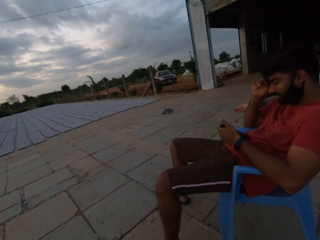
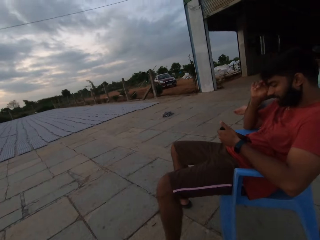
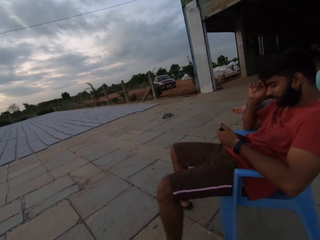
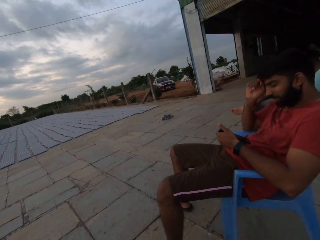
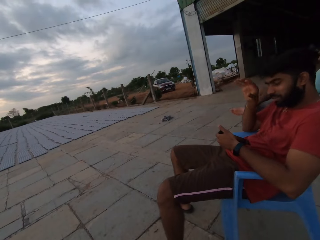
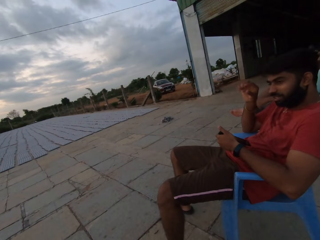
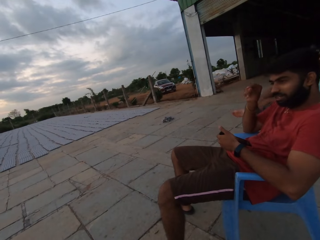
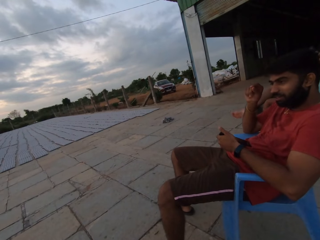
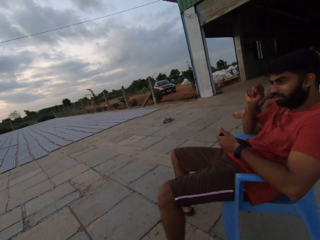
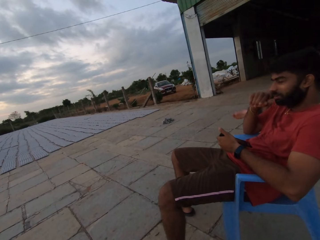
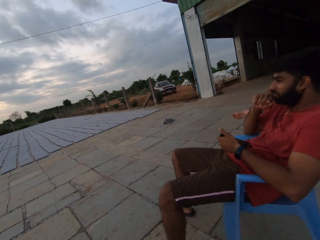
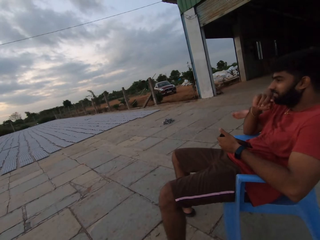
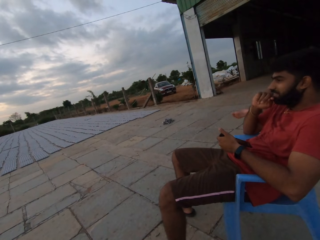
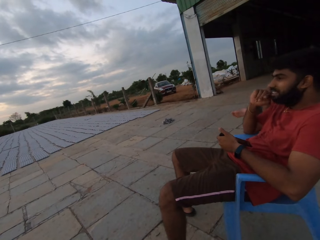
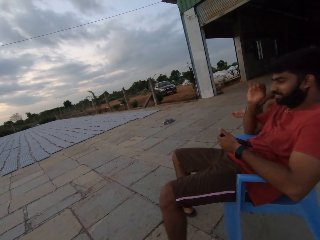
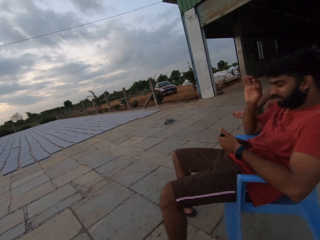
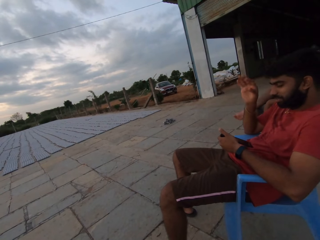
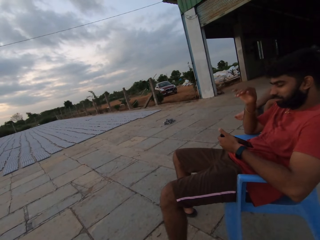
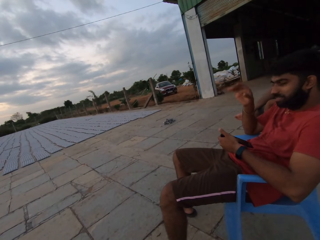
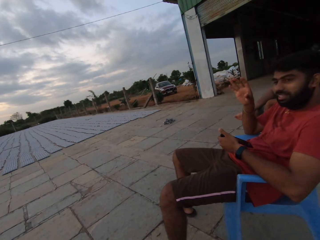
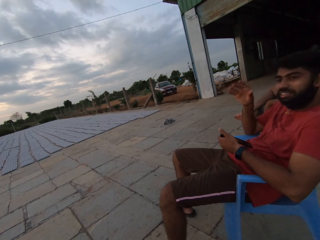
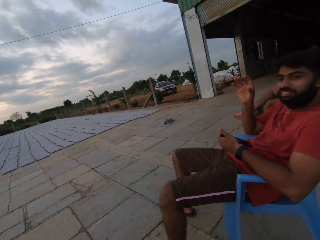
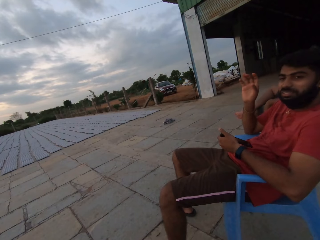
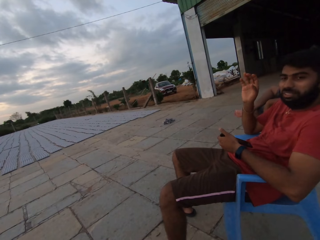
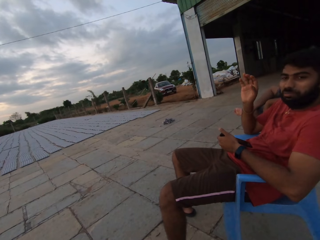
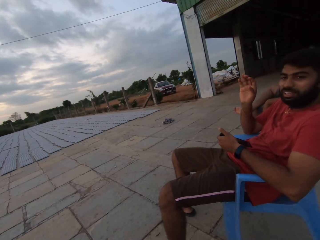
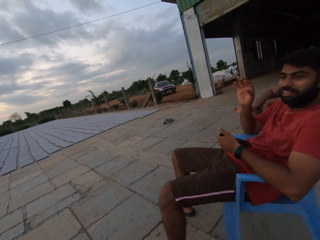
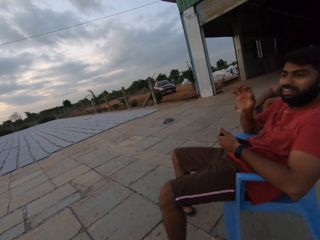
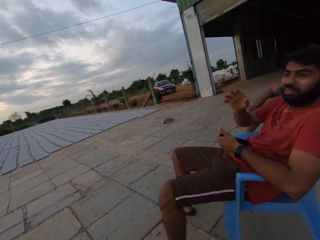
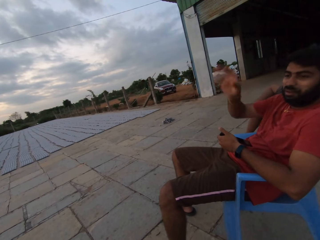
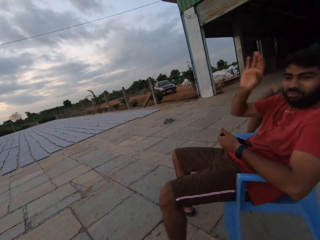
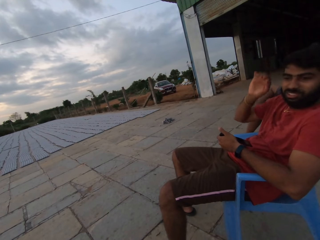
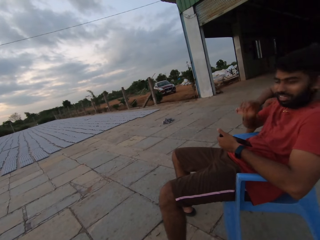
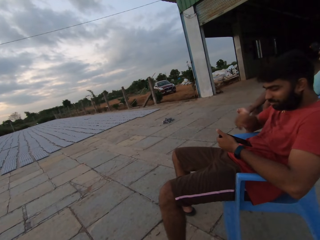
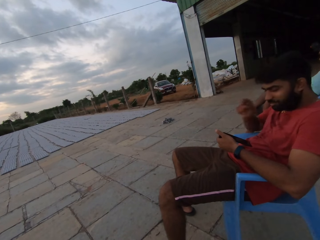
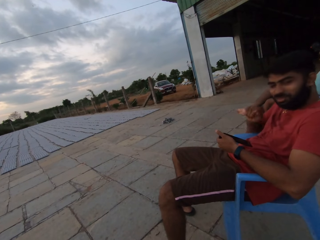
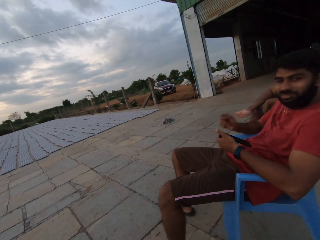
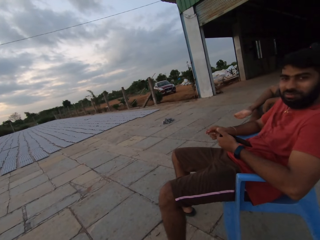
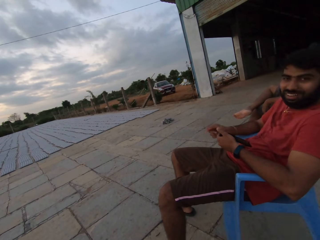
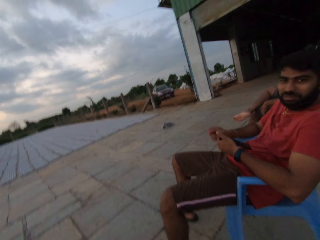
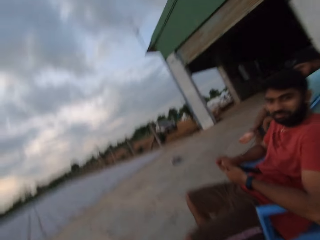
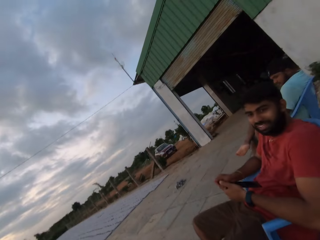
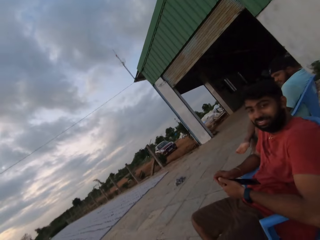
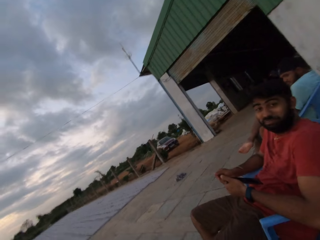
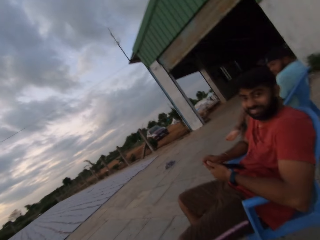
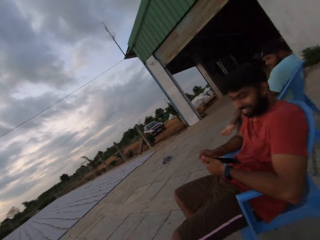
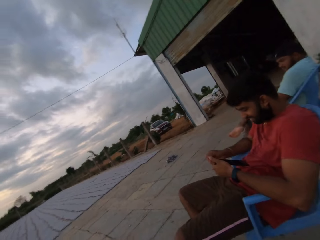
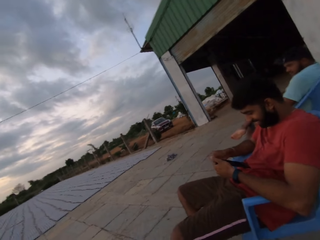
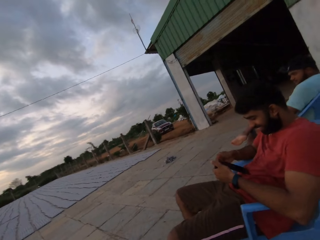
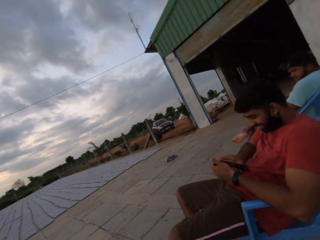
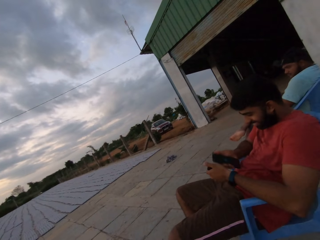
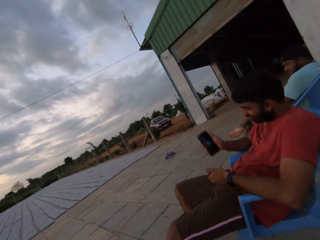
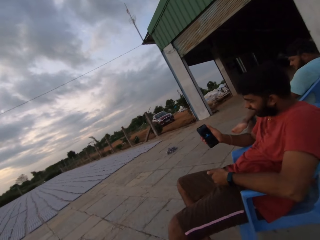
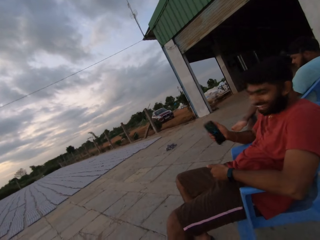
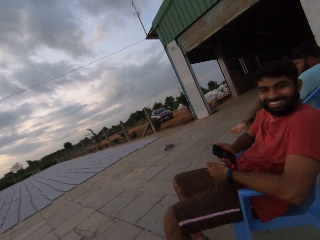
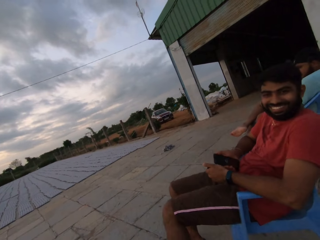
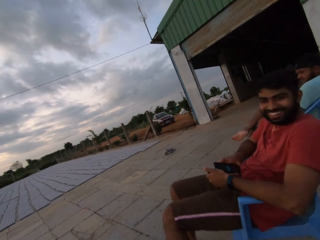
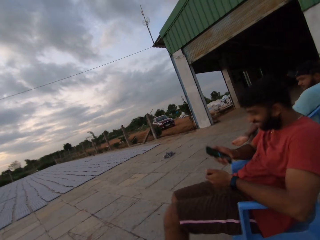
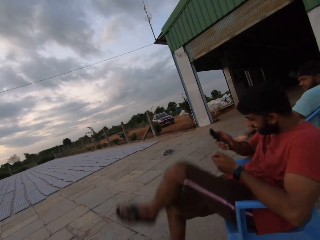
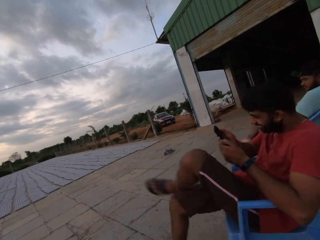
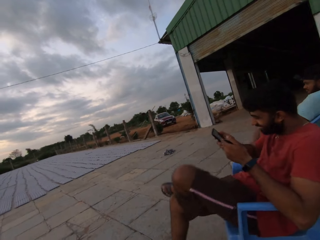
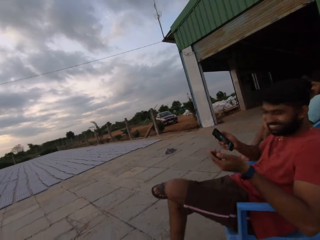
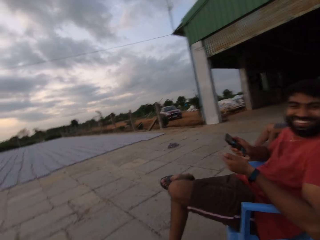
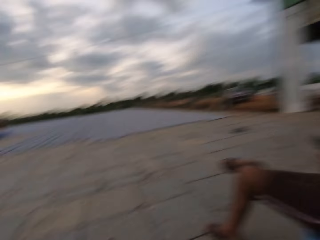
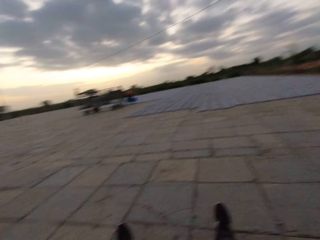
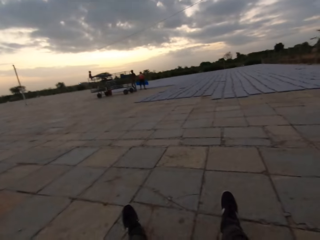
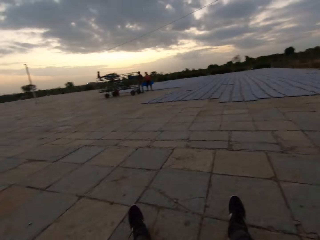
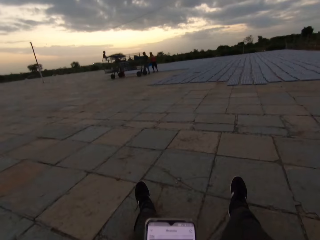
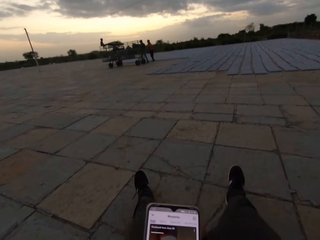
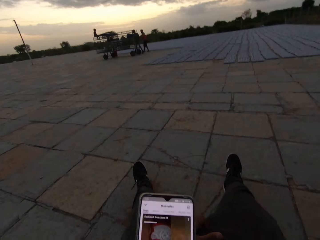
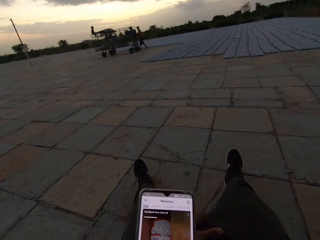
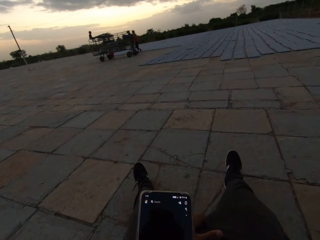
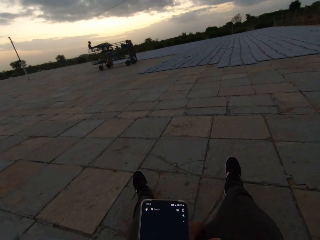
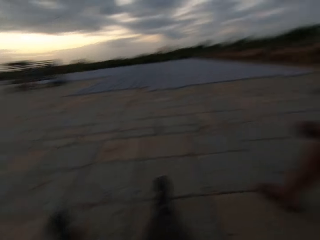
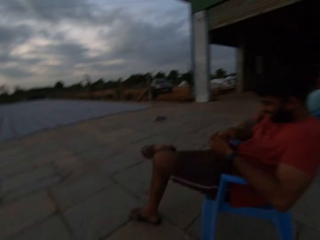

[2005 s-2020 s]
The camera wearer looks at a man. The man gesticulates with his right hand. The man operates the phone with his right hand, adjusts the phone from left hand to right hand, and raises the phone with his right hand. The man places his left leg on his right leg. The camera wearer looks around the area. He operates the phone with his right hand. He looks at the phone. Another man converses with the first man and the camera wearer. The camera wearer looks around the area.

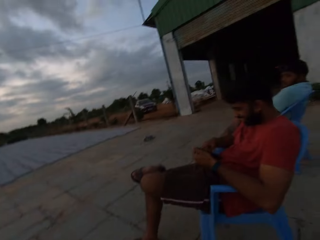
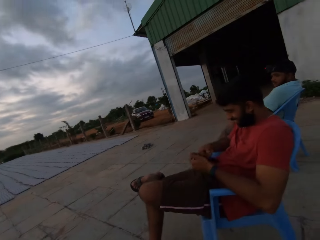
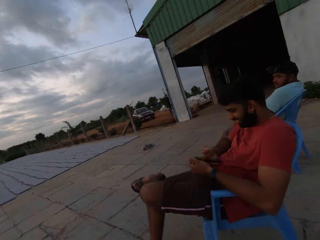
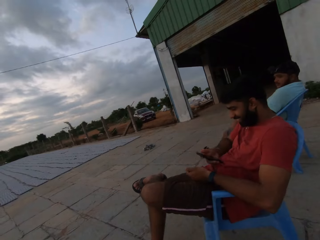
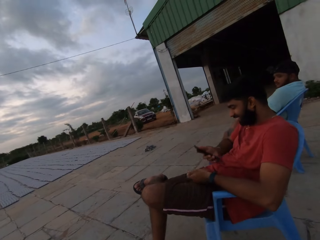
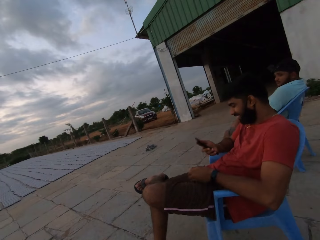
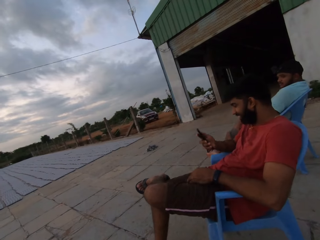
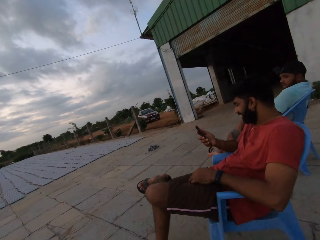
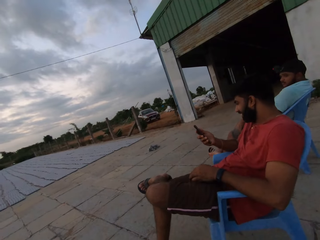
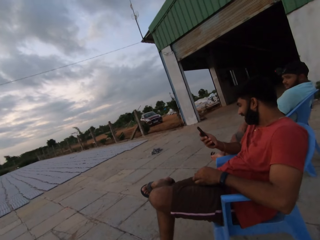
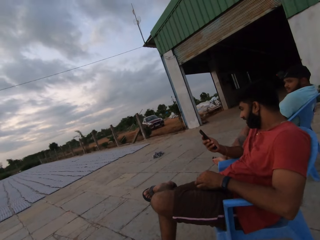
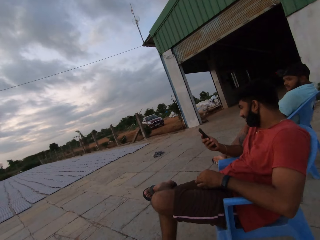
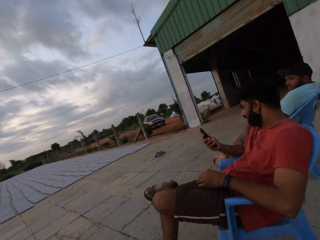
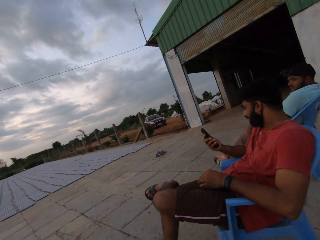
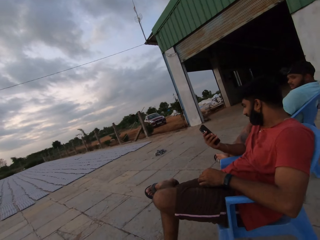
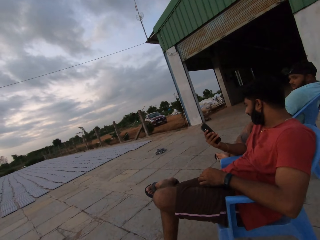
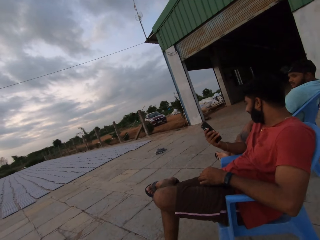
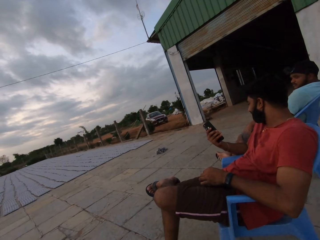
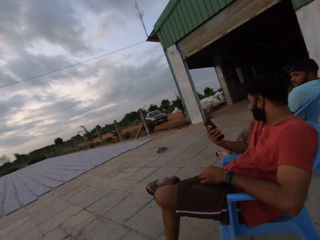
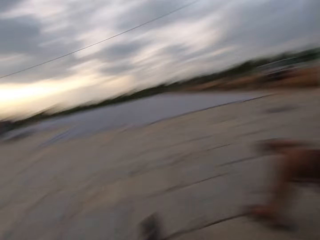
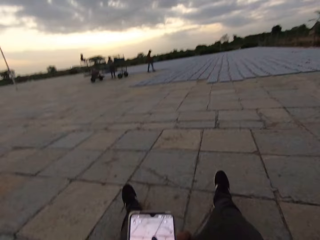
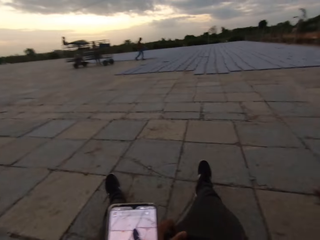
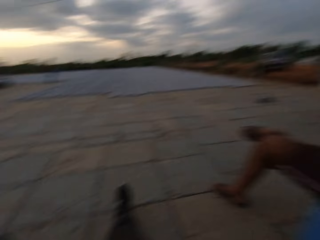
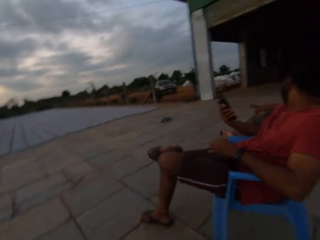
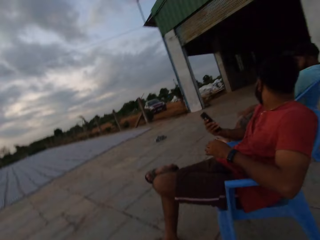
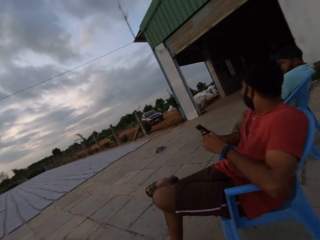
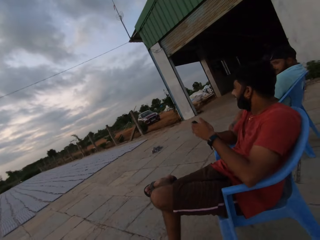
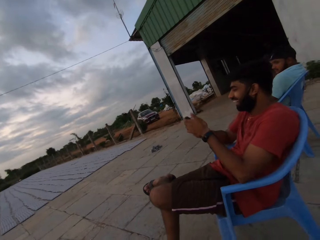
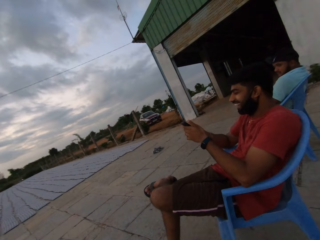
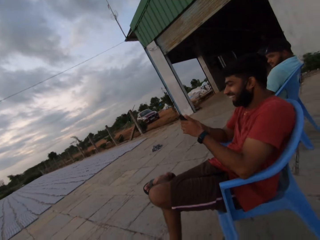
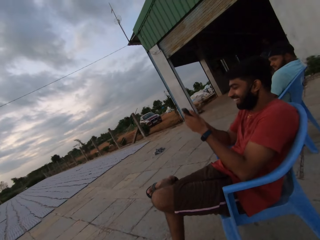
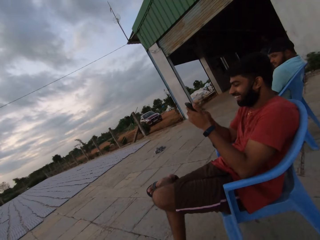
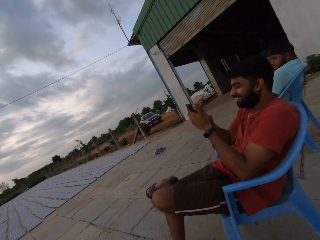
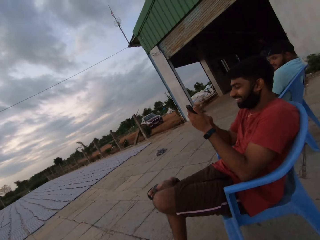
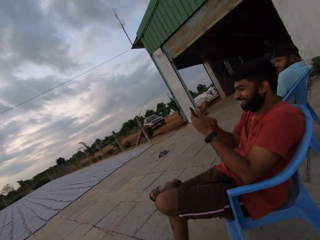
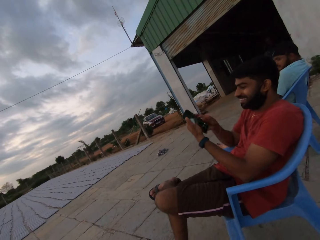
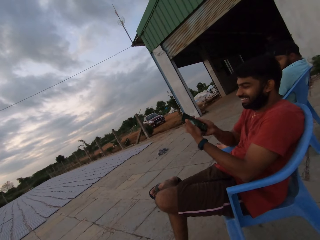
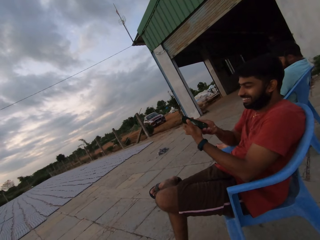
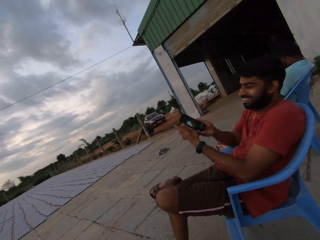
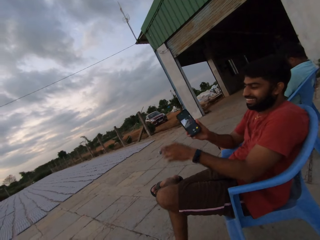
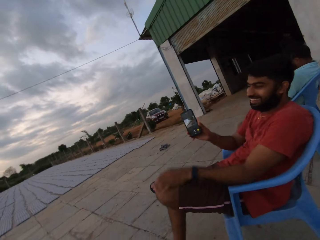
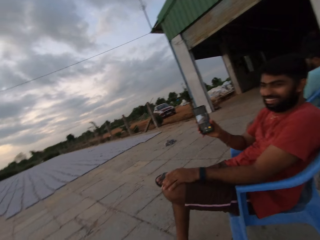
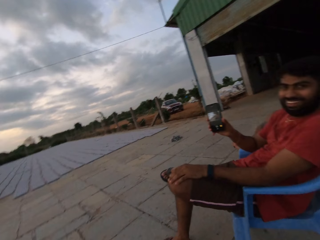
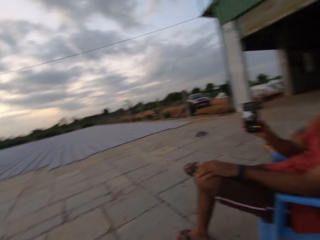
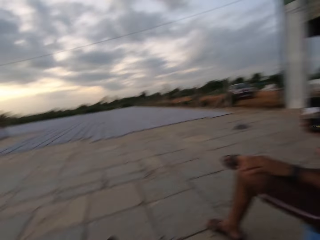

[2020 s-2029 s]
The man holds the phone with both hands. The man looks at his phone. The camera wearer looks at the man. The man raises the phone with his right hand. The camera wearer looks around the area. They look at the phone. They look around the area. The man holds the phone with both hands. The camera wearer looks at the man. The man looks at his phone. The man turns the phone with his right hand, places his left hand on his left leg, and shows the camera wearer his phone.
